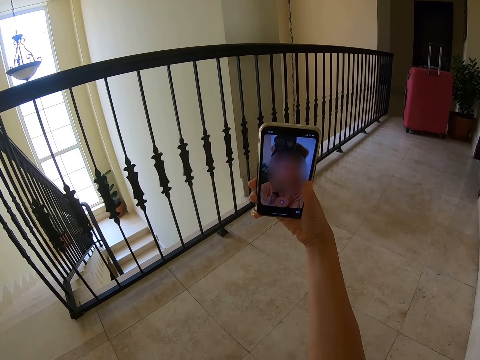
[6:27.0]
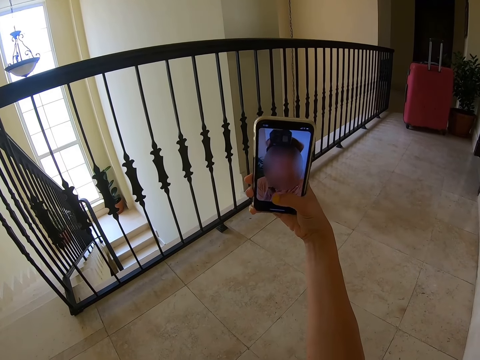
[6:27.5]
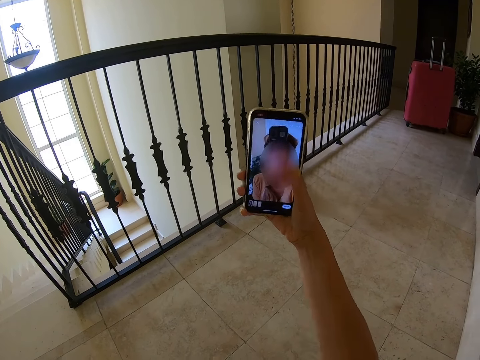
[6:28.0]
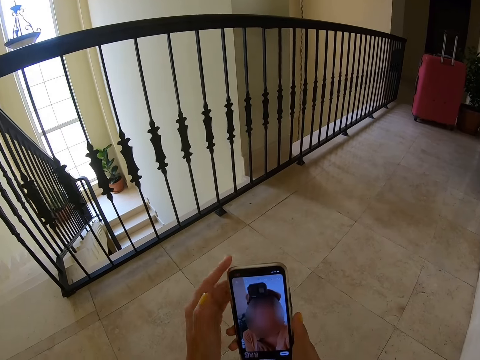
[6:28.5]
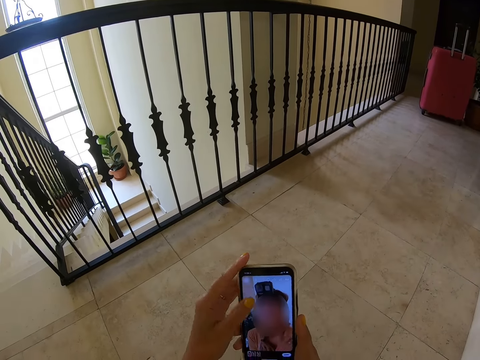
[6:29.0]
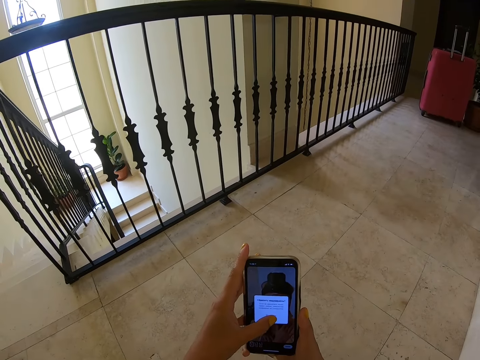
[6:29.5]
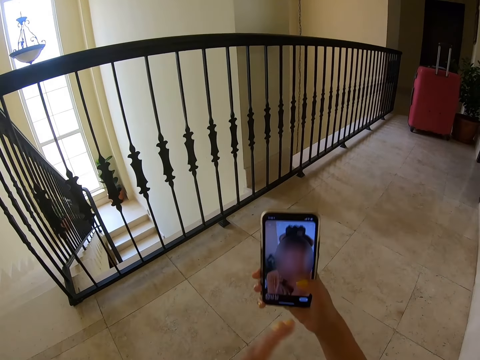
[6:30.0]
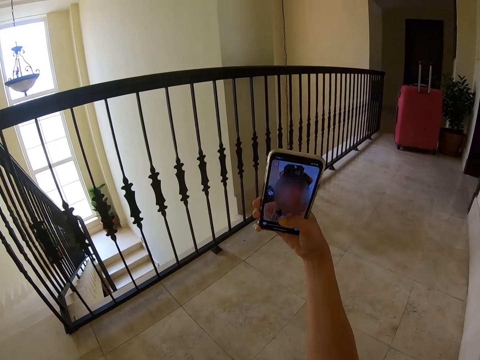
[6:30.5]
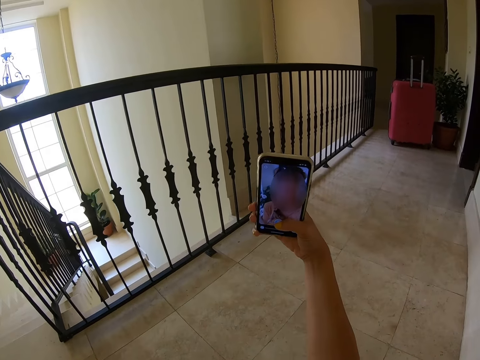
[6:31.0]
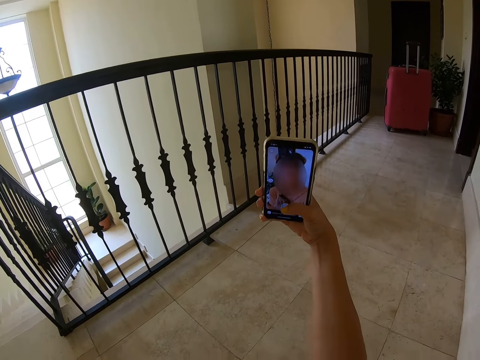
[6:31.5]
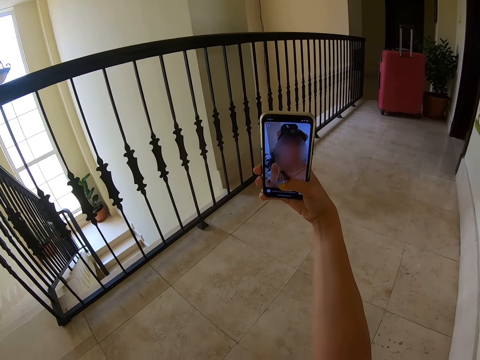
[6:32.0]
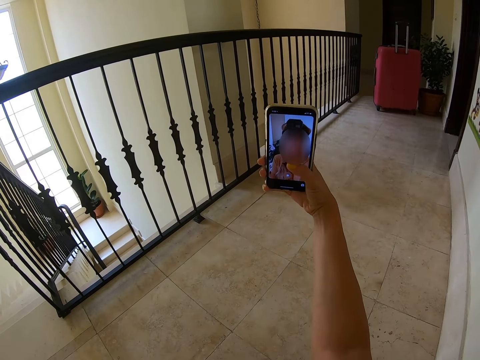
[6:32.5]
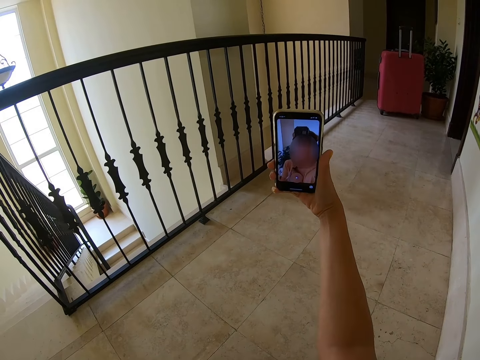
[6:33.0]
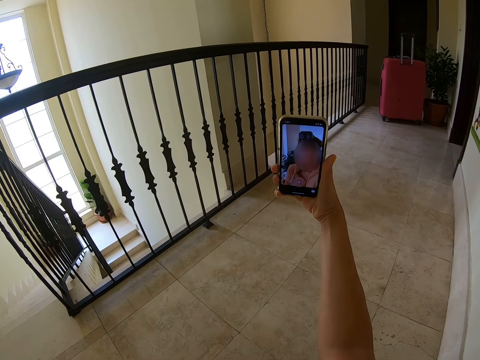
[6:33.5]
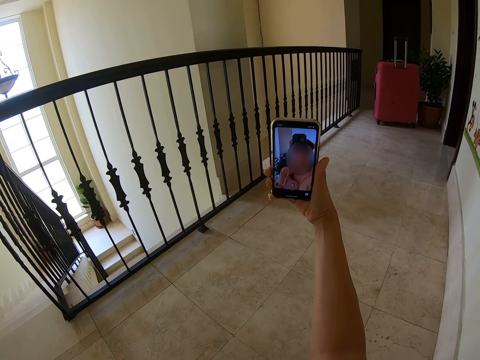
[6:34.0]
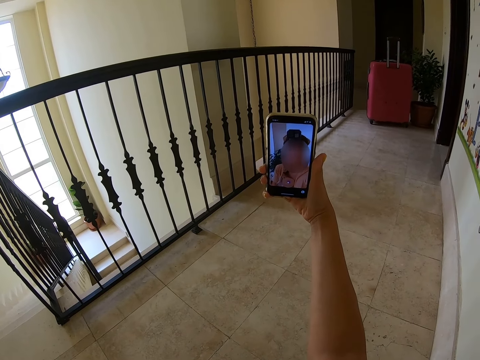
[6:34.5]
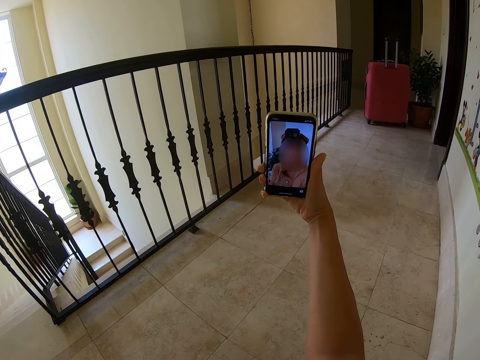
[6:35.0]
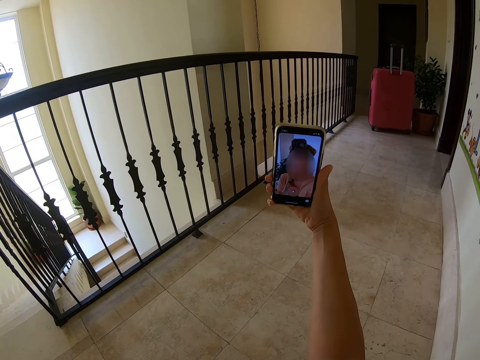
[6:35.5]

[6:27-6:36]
The camera wearer dials the phone. They look at the phone.

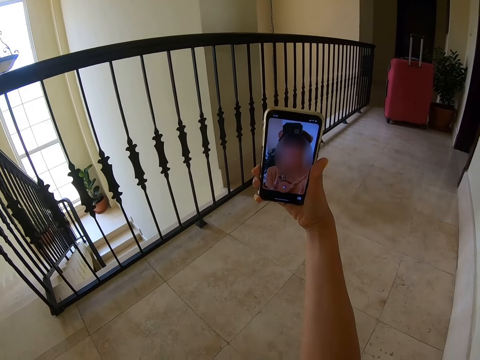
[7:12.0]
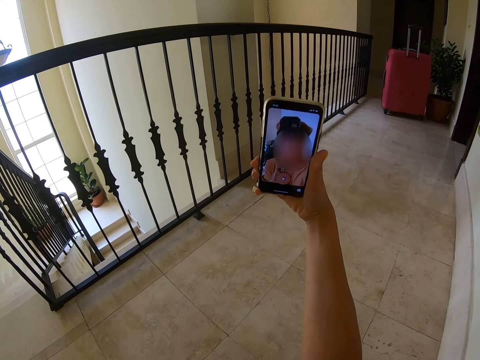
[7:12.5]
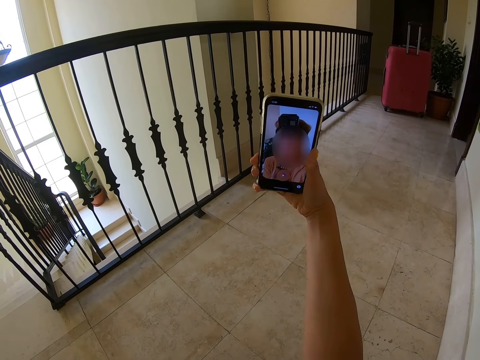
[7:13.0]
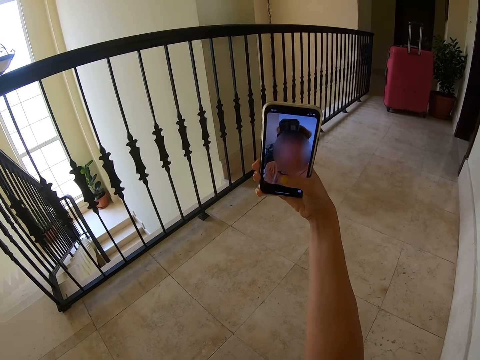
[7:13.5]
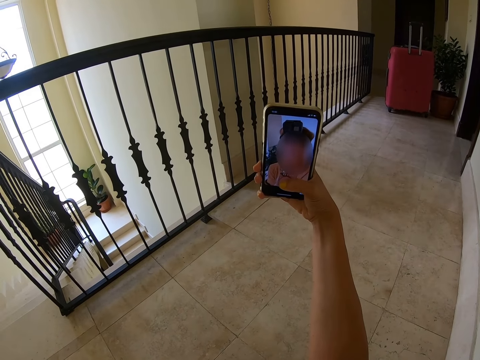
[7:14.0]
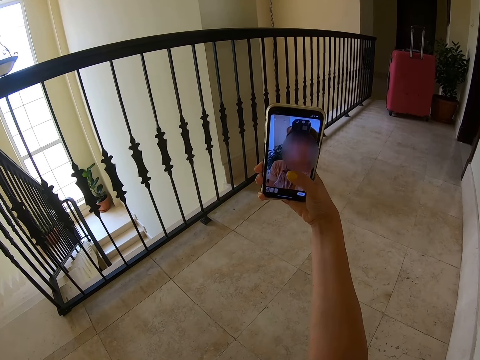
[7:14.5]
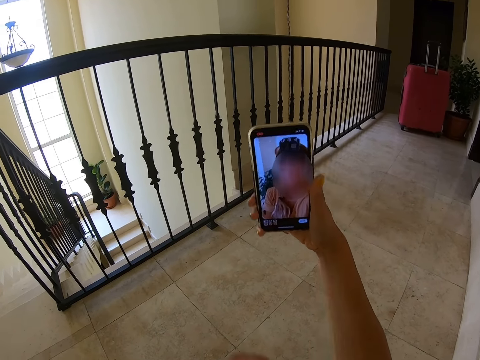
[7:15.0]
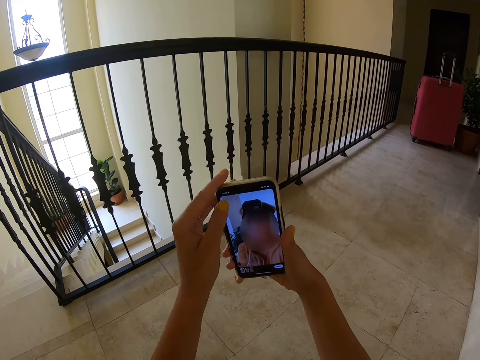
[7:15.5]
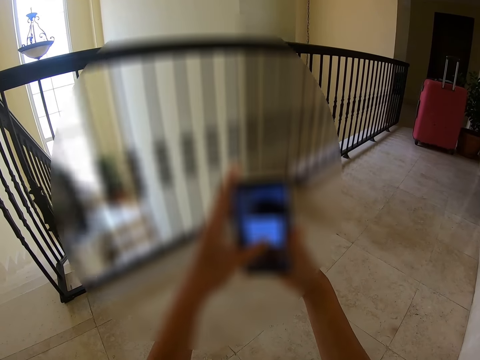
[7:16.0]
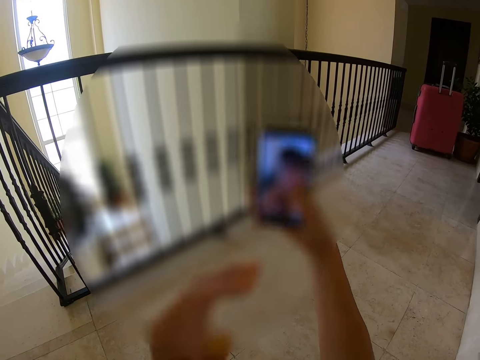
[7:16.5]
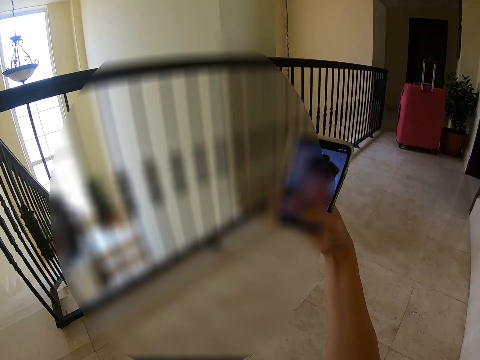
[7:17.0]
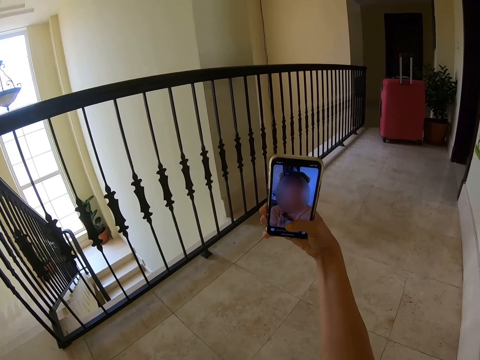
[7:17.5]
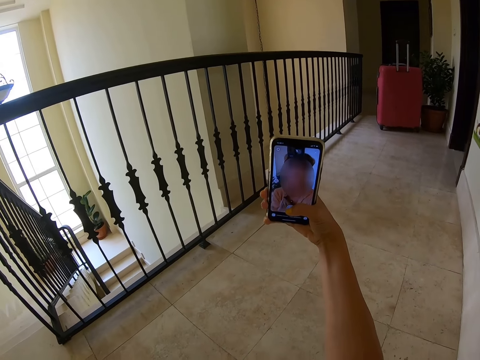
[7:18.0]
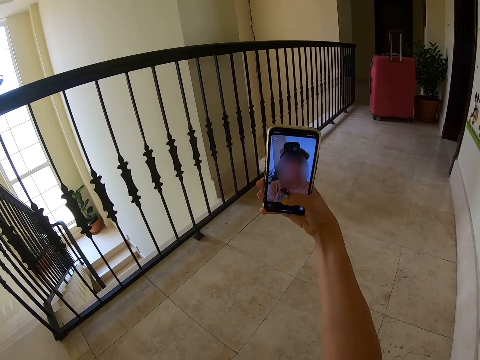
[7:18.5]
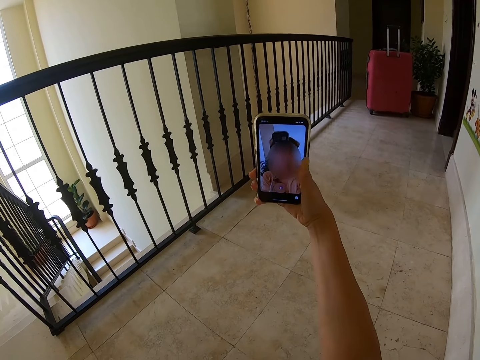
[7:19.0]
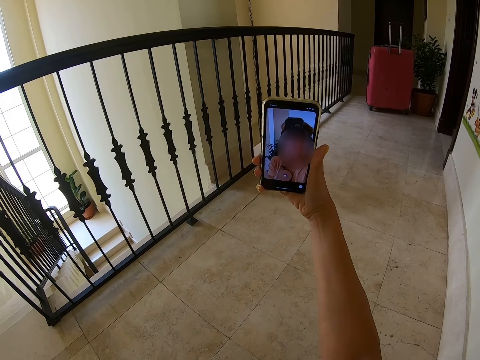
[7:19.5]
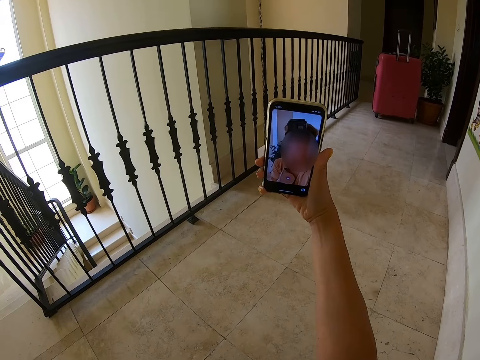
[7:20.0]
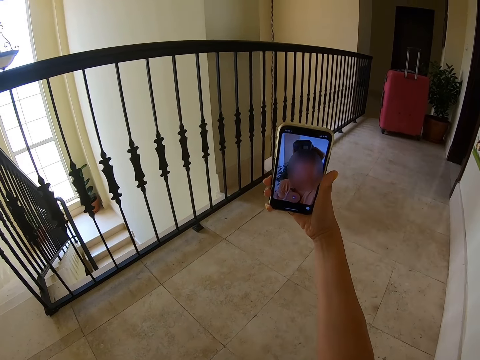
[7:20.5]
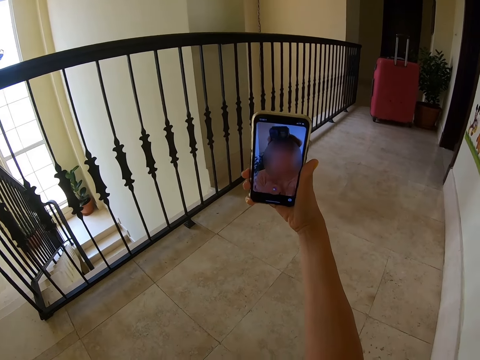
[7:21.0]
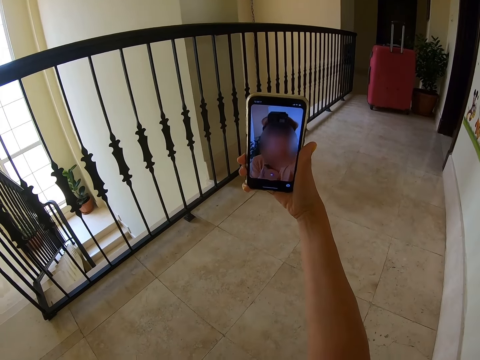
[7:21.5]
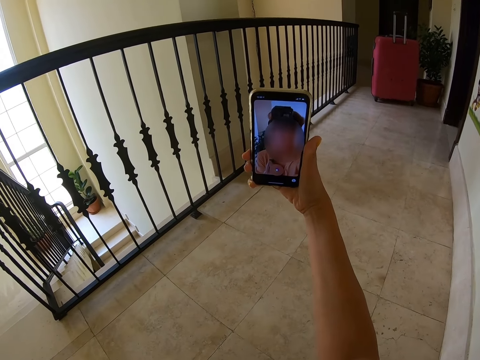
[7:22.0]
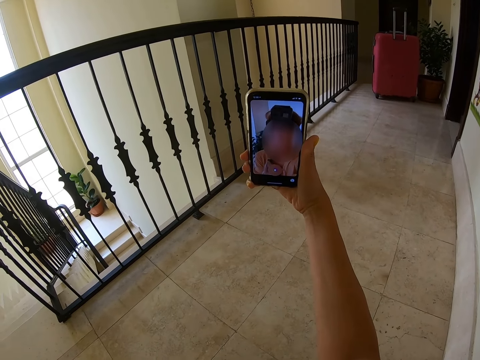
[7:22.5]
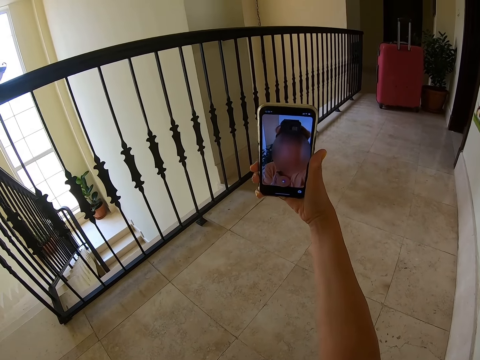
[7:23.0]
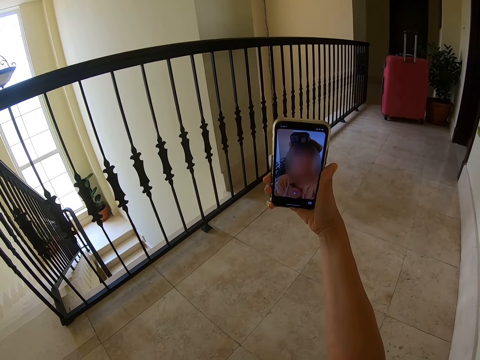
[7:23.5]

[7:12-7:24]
The camera wearer pauses the video. They operate the phone. They take a video.

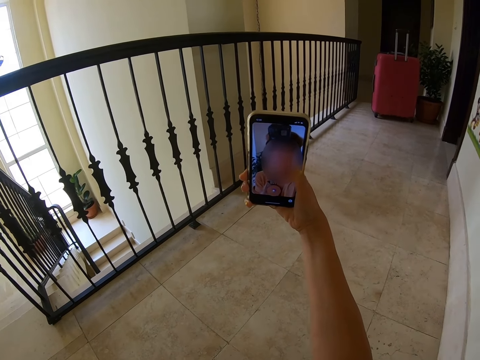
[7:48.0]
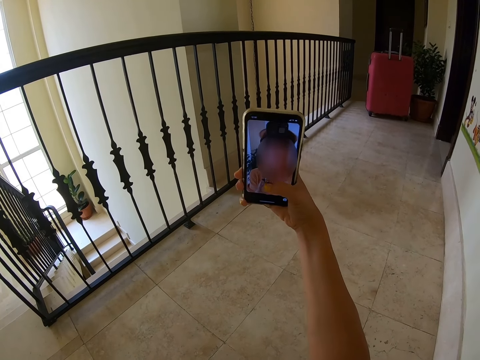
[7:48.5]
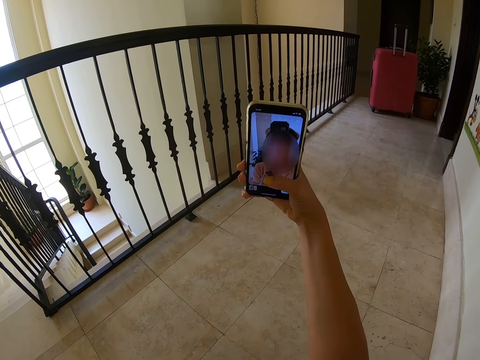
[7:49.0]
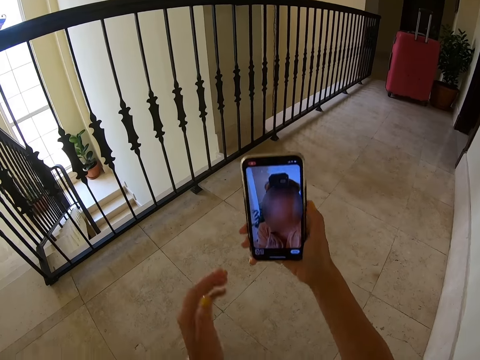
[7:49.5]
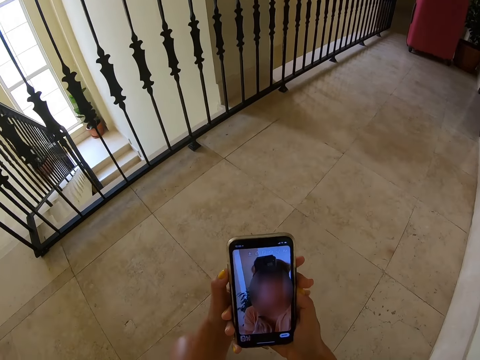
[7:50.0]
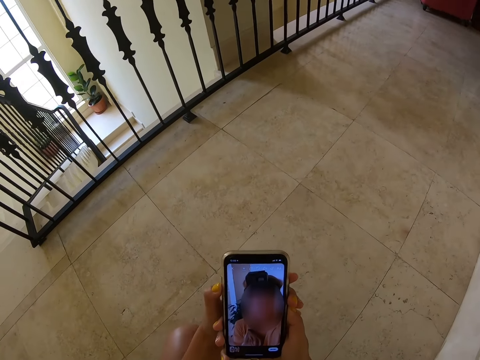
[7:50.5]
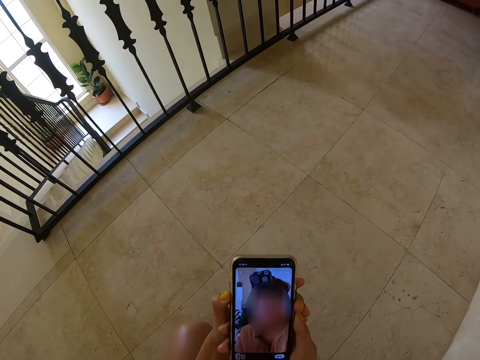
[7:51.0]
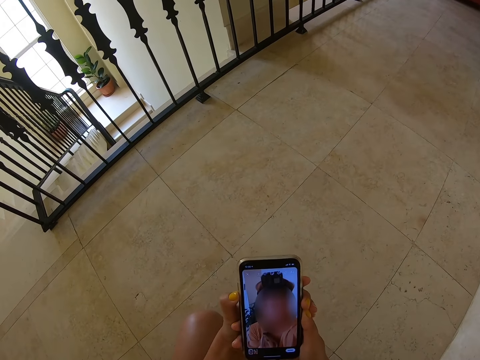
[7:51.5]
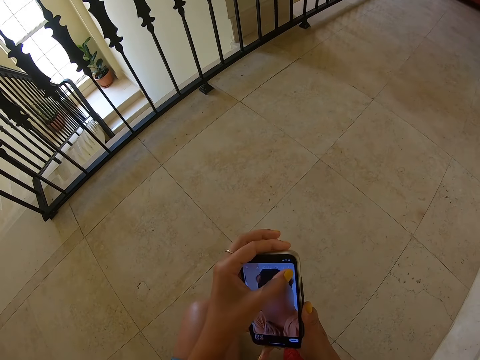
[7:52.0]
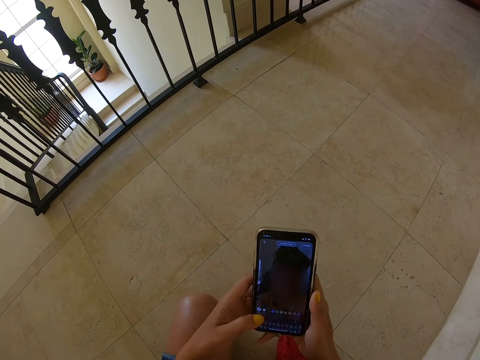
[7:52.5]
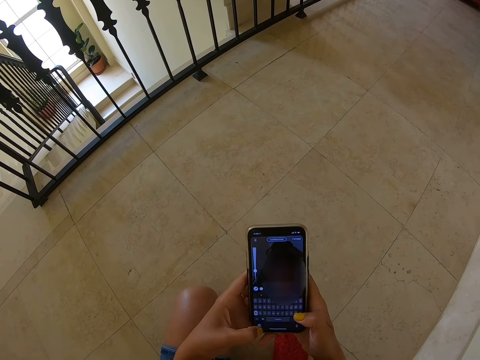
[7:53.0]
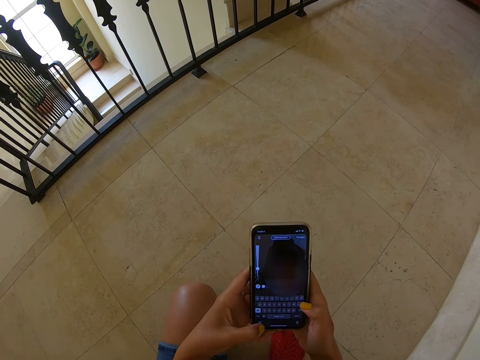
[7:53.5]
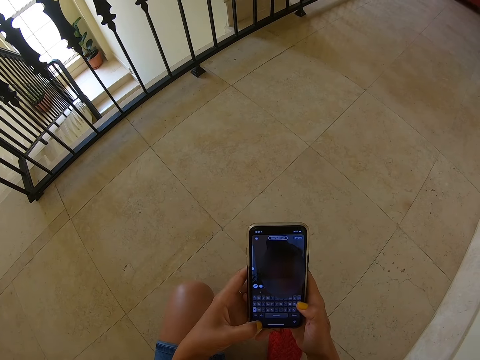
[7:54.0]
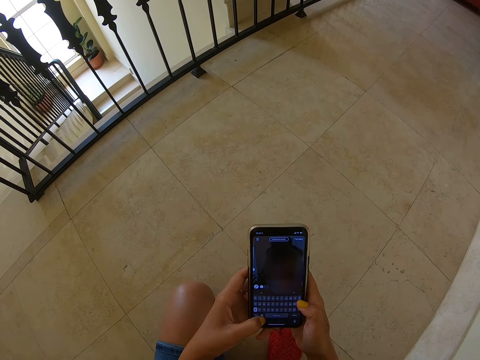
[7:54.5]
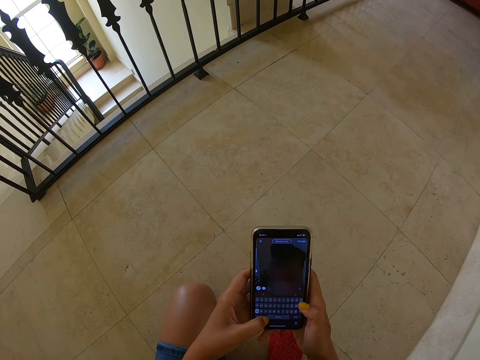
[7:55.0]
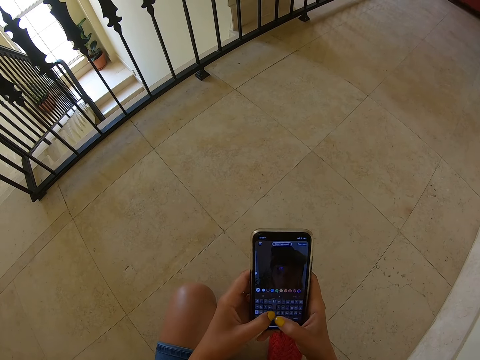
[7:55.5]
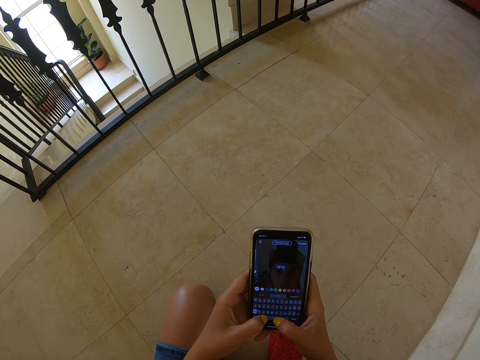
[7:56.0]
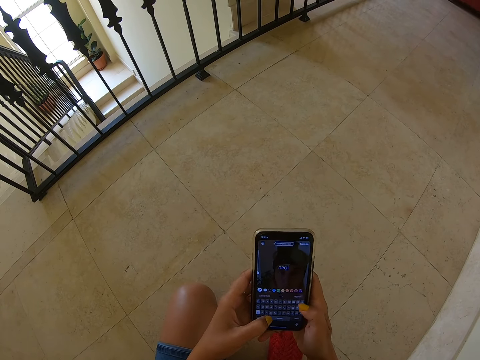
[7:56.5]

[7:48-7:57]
The camera wearer pauses the video. They dial the phone.
